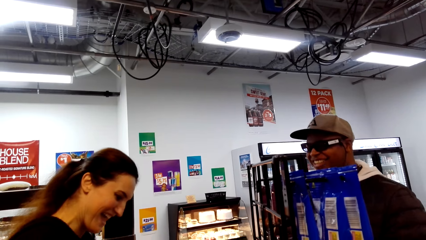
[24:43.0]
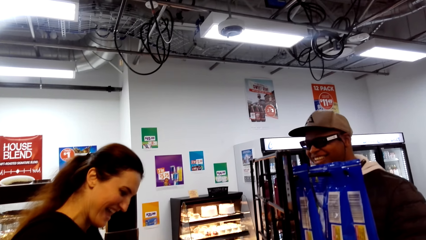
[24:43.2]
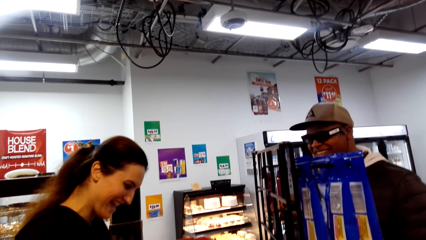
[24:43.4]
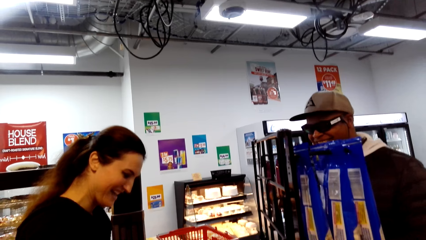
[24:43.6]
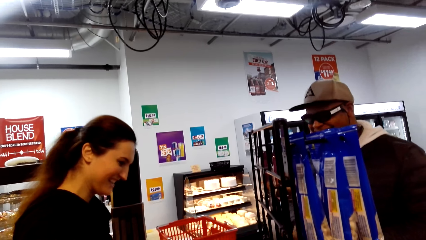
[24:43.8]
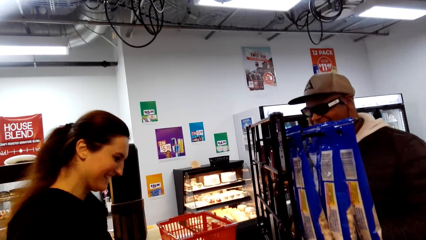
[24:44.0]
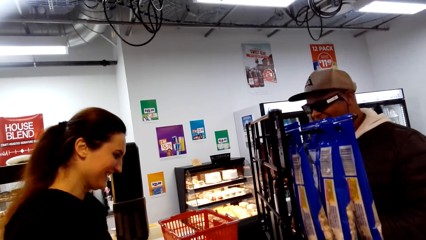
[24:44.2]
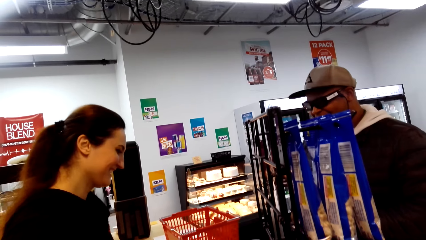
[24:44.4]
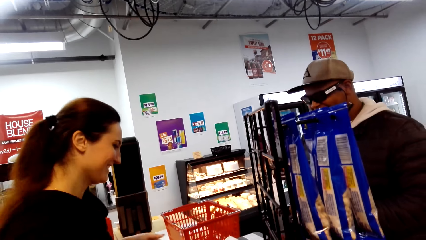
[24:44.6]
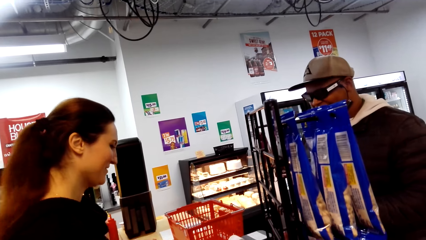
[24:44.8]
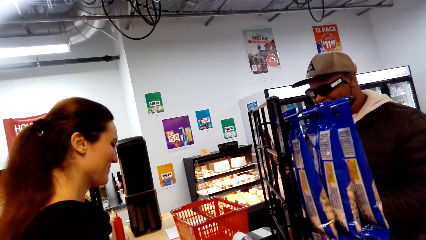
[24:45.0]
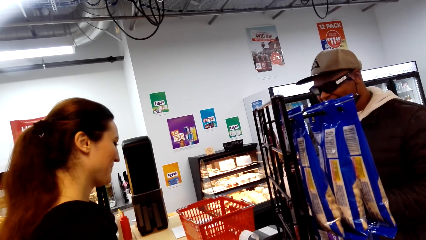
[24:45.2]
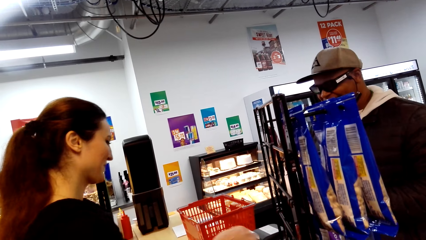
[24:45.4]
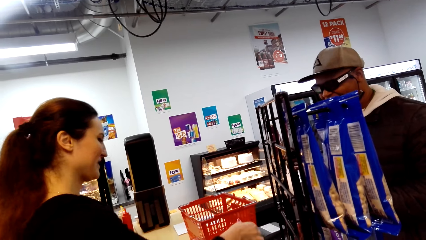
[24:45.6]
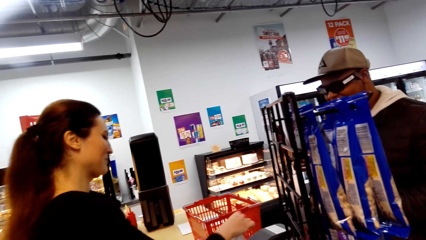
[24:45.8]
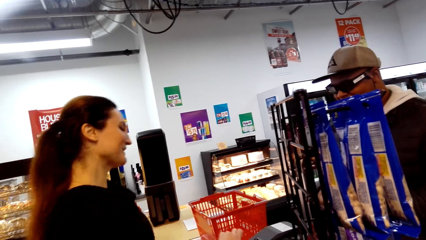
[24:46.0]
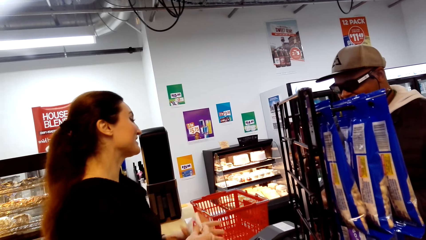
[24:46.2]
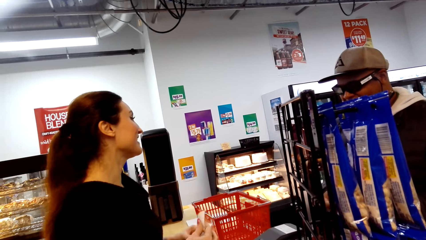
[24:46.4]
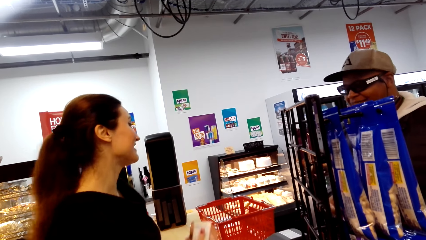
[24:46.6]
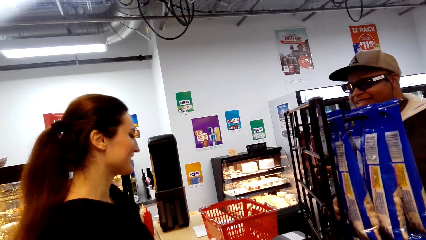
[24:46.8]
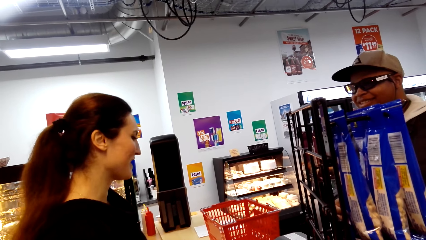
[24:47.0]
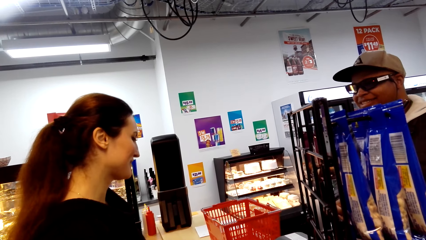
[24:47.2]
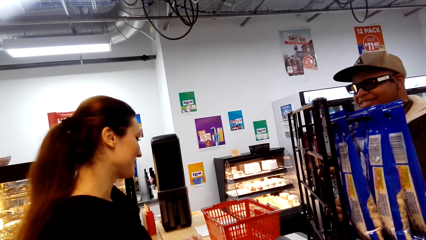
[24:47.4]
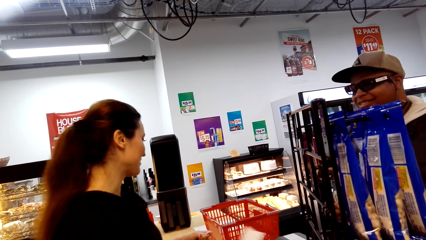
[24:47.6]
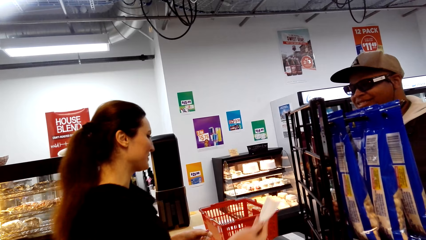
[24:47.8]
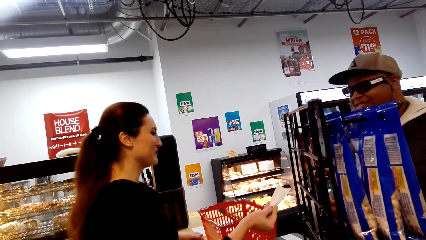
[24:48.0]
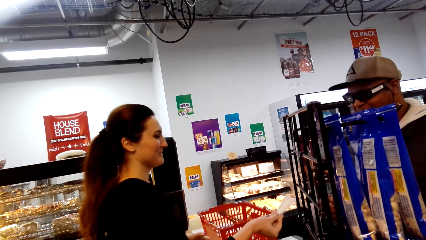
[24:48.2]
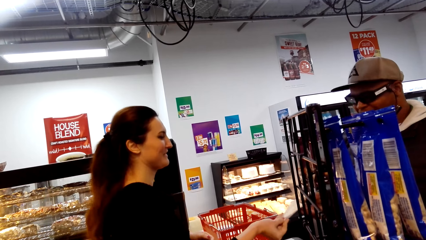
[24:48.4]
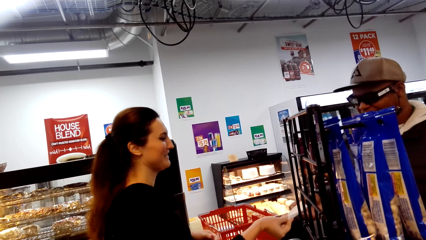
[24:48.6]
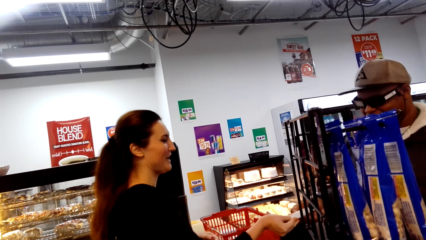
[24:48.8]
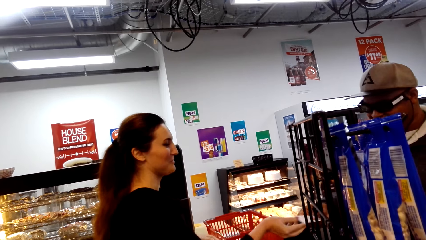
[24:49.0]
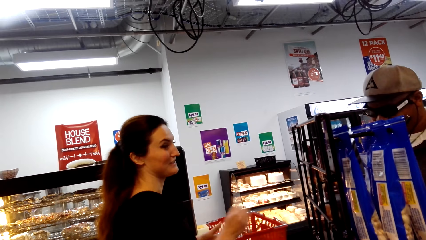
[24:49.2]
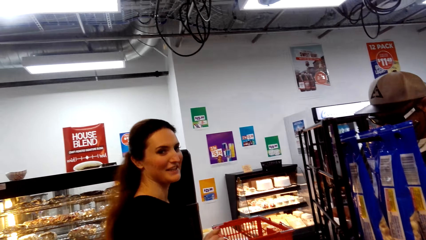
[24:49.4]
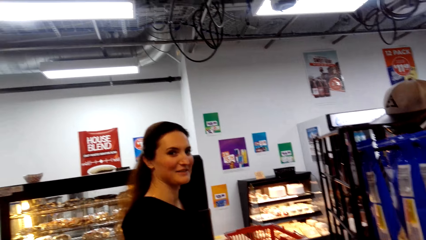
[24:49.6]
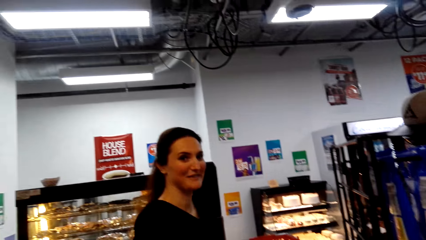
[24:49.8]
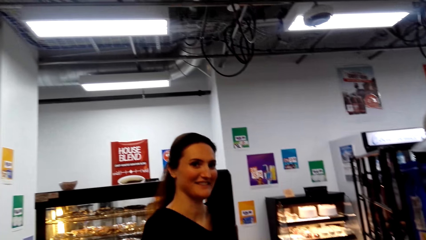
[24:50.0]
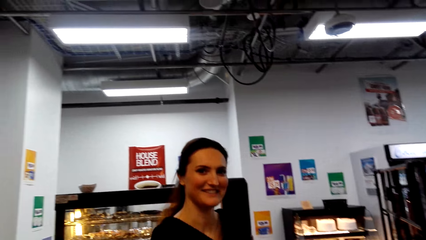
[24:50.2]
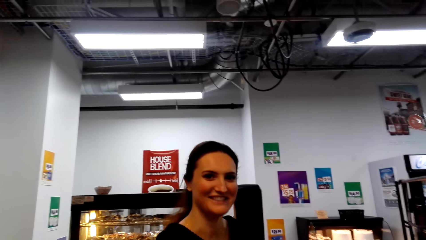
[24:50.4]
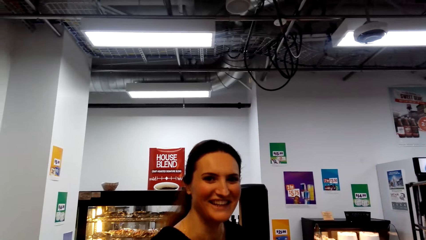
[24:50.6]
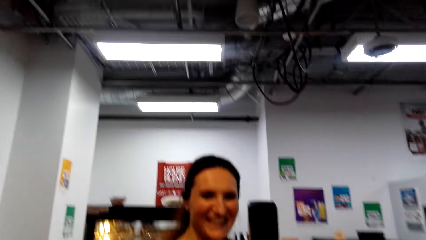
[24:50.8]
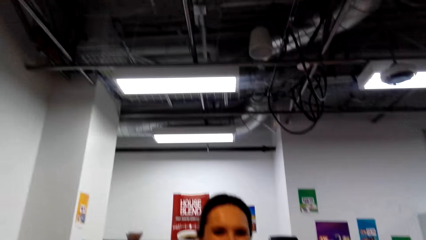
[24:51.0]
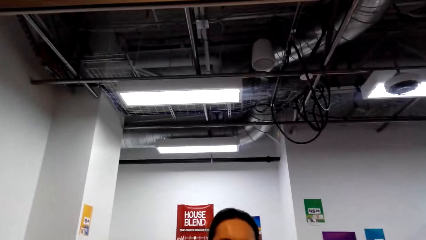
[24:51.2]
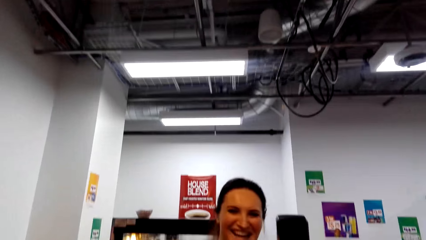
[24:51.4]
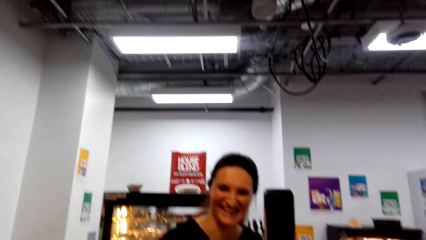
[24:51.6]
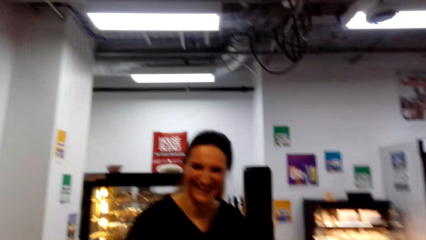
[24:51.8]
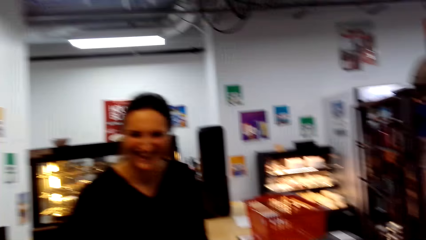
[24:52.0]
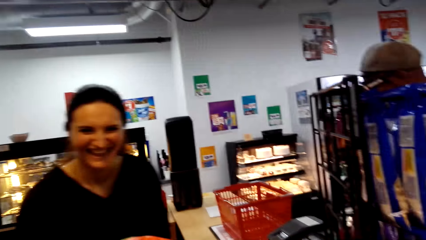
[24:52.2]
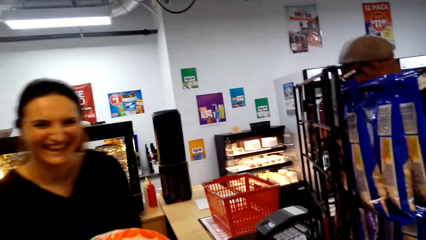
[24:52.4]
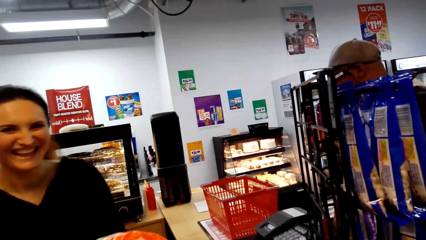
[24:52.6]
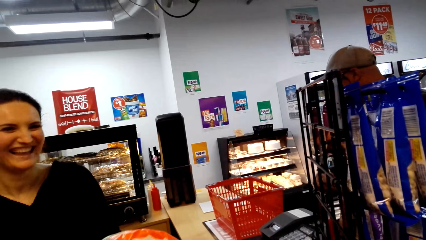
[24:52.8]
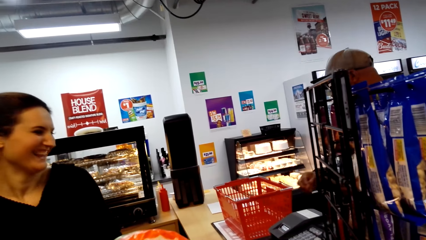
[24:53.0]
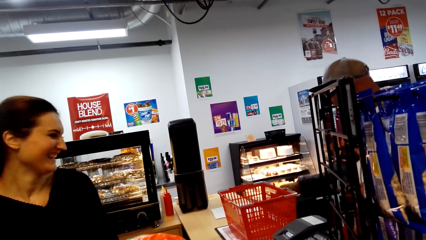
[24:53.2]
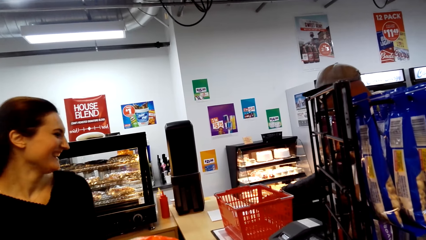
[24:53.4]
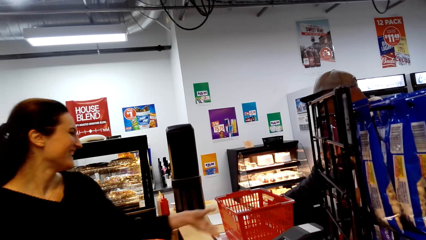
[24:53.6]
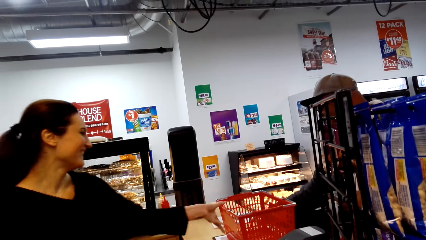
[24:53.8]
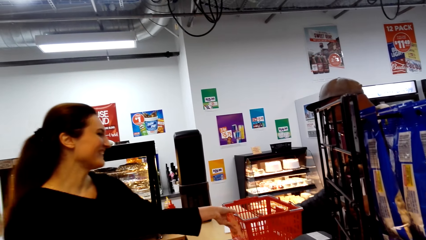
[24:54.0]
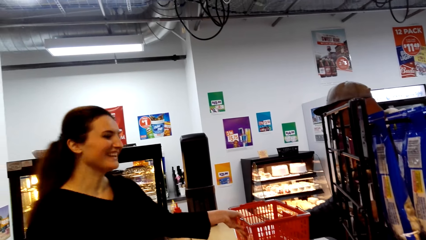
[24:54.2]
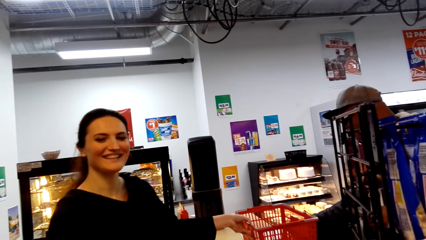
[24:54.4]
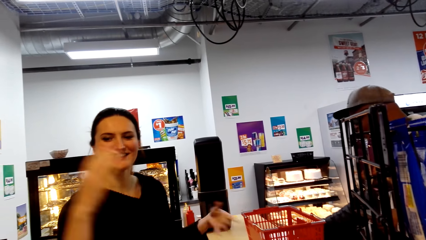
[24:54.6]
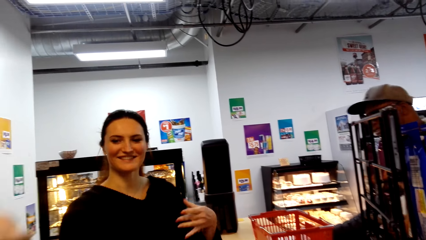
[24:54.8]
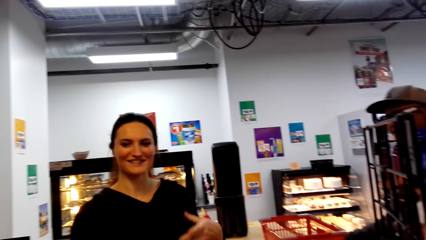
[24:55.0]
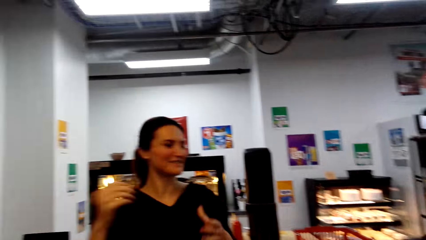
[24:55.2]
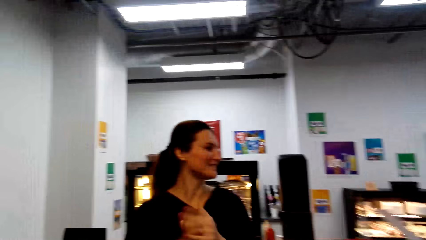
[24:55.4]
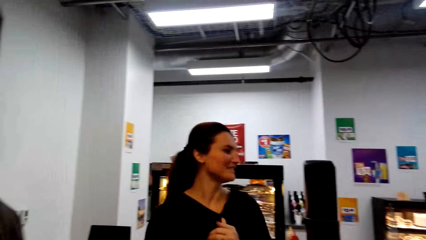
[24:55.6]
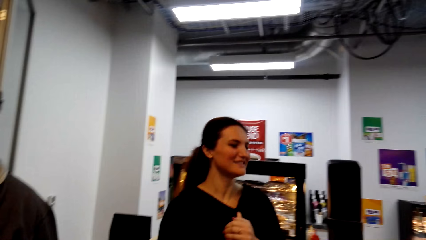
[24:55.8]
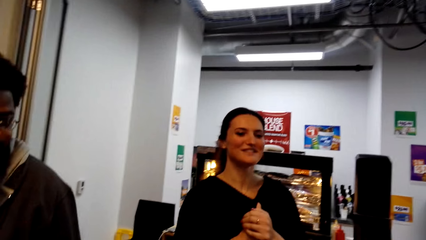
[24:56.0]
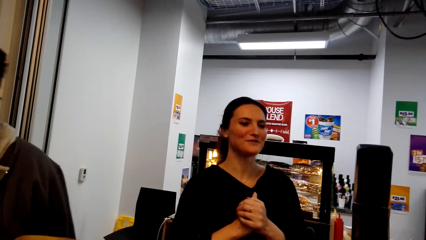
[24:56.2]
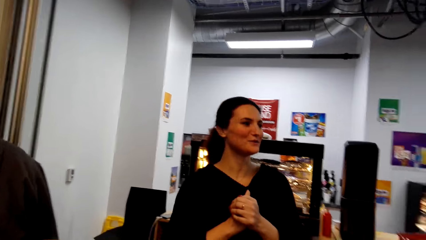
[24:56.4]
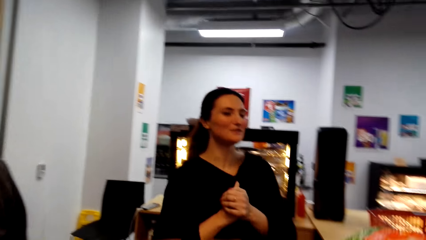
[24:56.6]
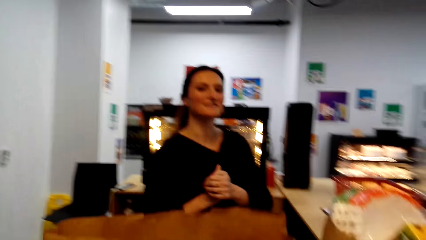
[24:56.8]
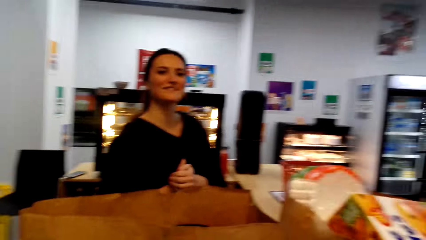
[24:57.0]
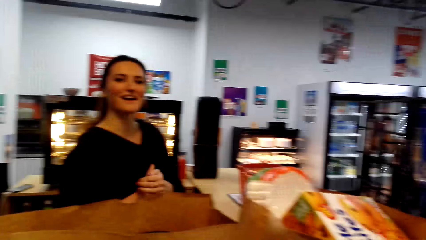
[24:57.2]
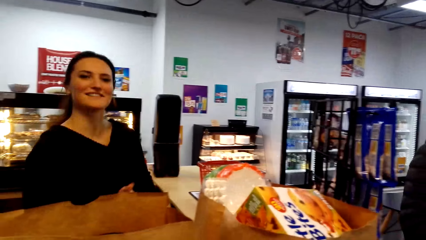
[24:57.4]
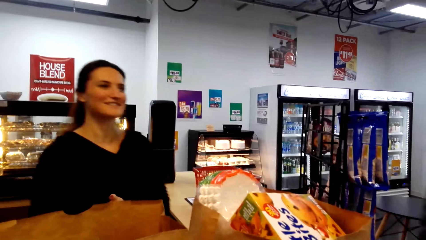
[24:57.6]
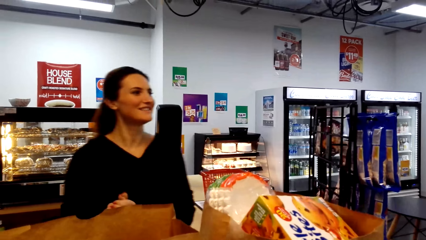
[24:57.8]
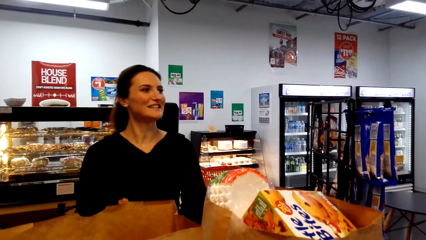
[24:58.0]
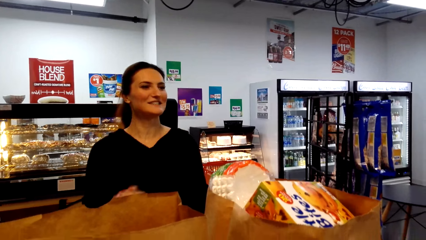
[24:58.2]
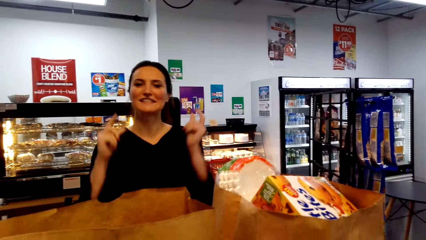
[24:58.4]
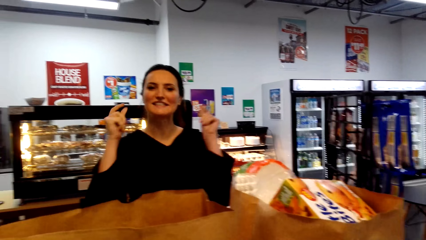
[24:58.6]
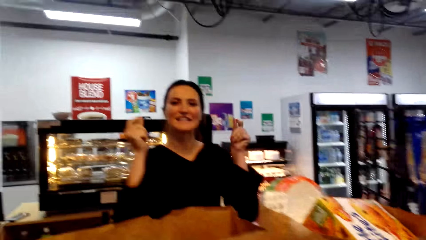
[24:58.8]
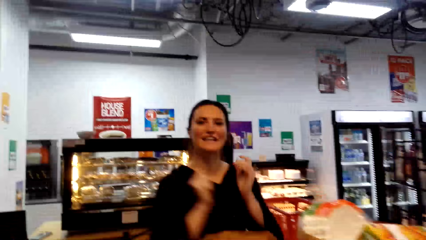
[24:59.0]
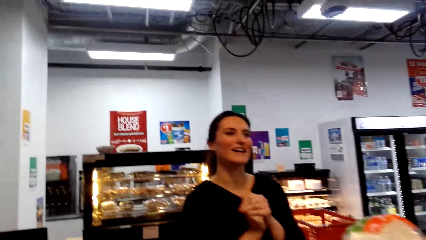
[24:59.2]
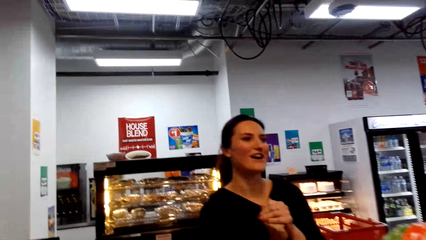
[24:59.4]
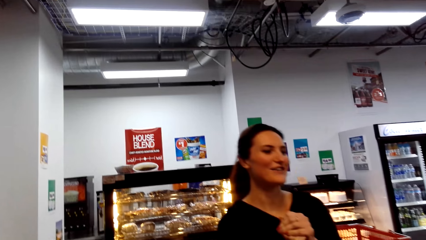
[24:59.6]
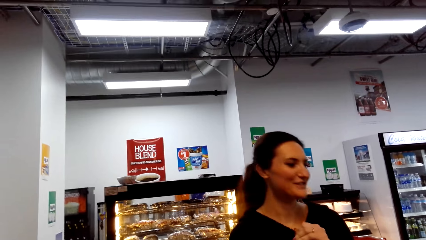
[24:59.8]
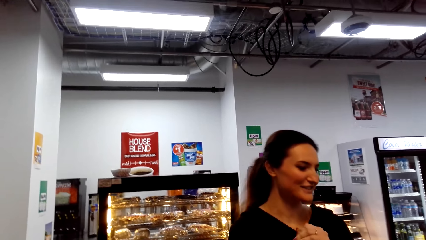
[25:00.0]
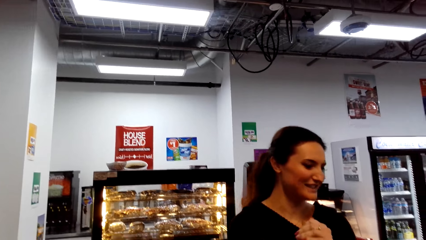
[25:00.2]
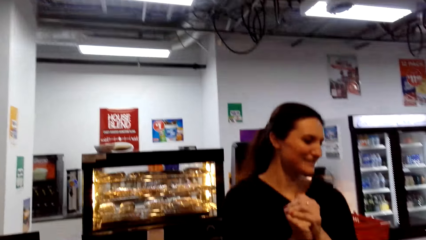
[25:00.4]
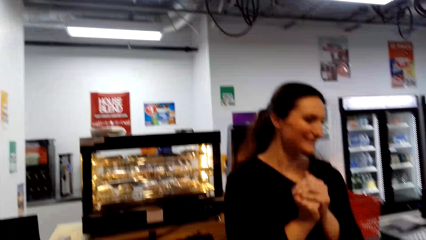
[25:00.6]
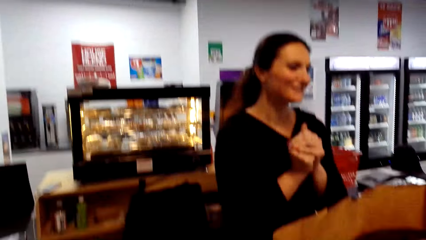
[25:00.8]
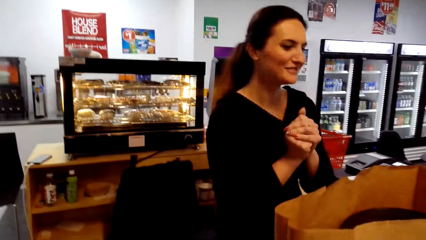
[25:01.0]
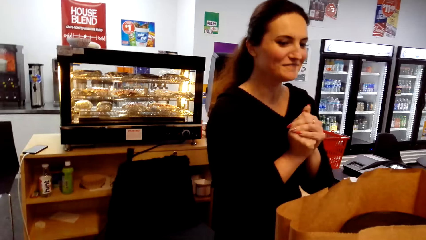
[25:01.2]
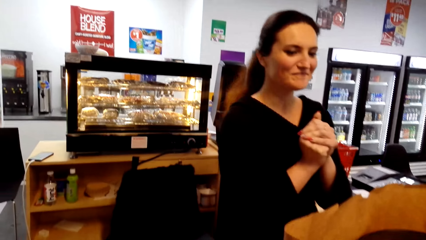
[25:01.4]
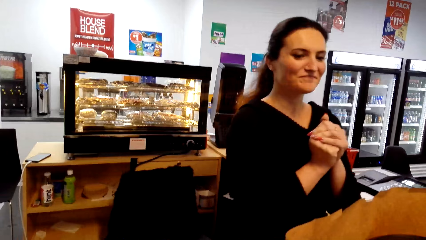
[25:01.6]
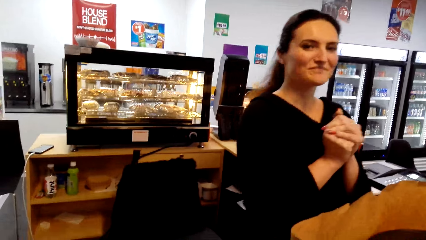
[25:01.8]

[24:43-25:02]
A person talks with another person. The second person takes a receipt and gives the receipt to the first person. The second person looks at the camera wearer and talks with the camera wearer. The first person collects items on the counter. The second person moves the basket. A third person shows gestures. The second person shows gestures with hands. The camera wearer looks around. The second person shows gestures with a hand.
